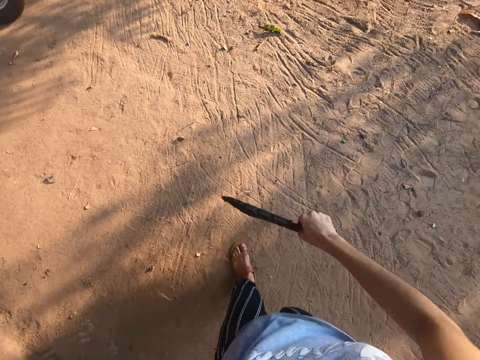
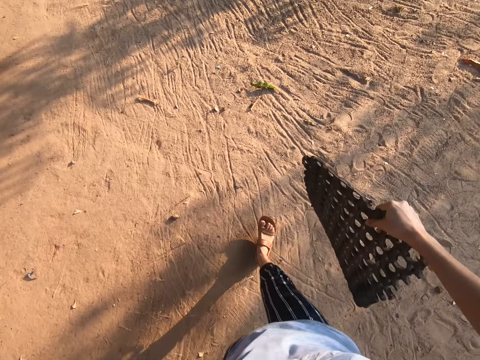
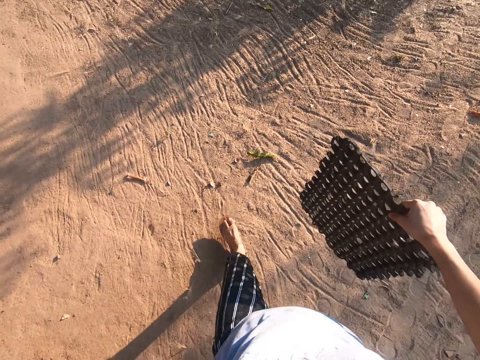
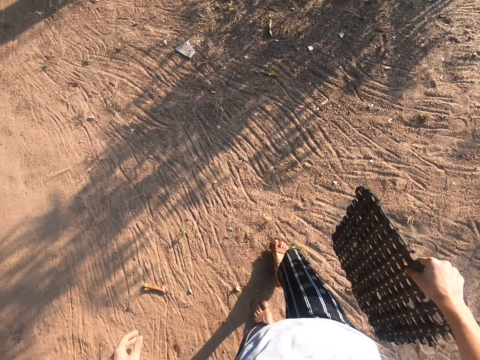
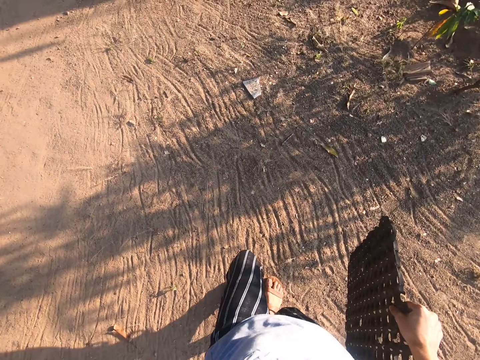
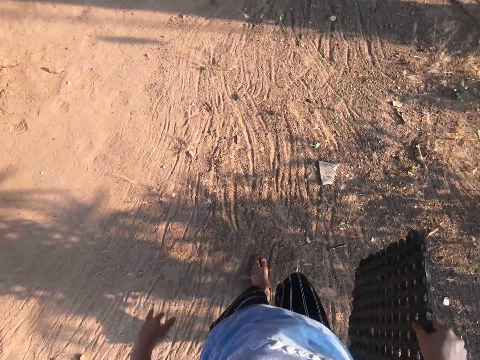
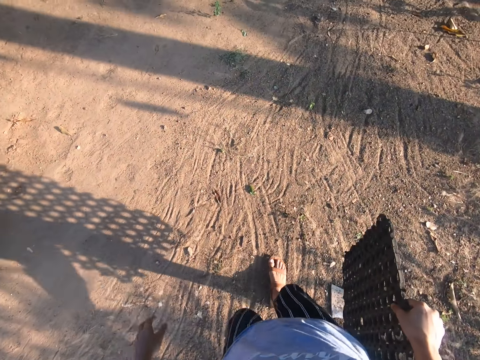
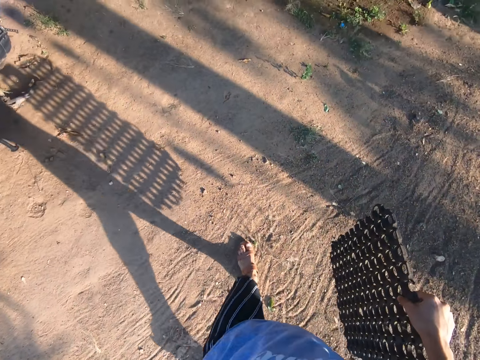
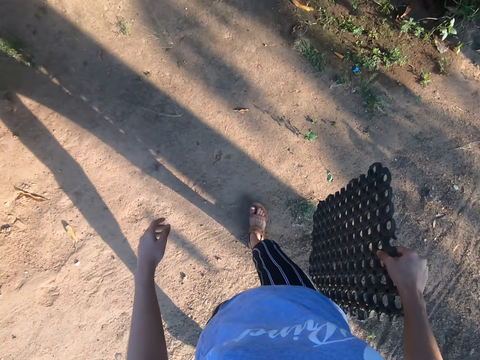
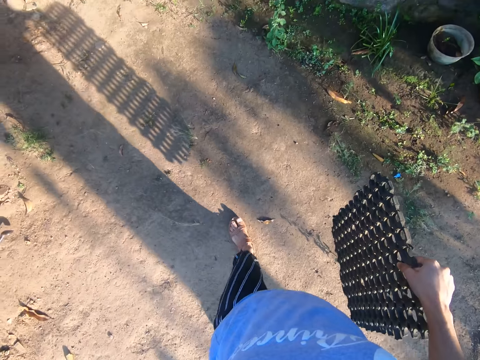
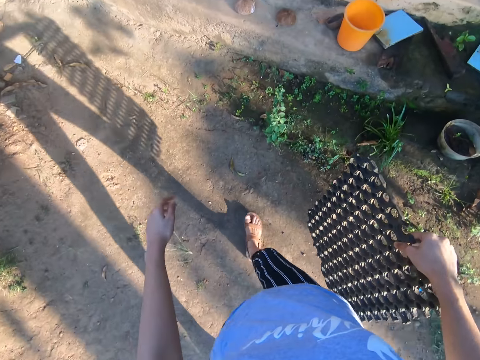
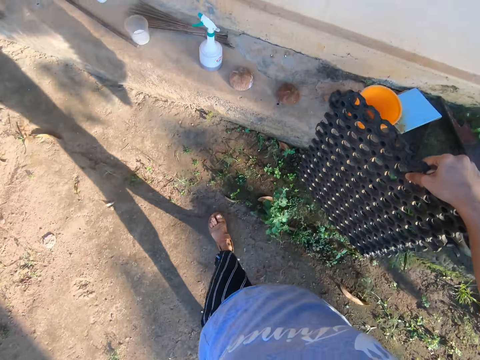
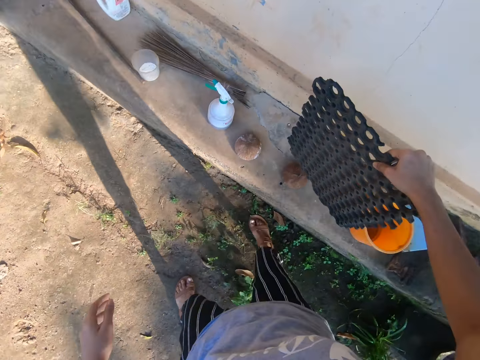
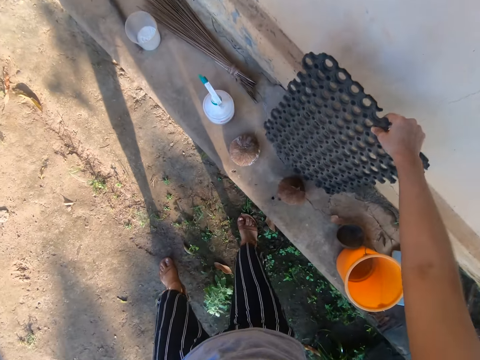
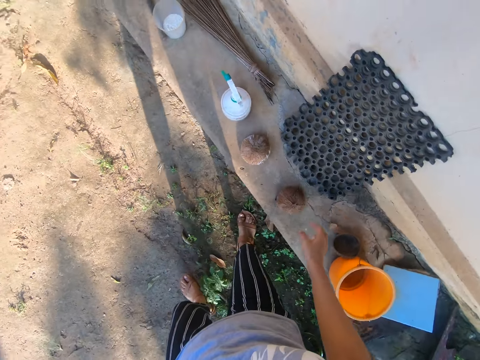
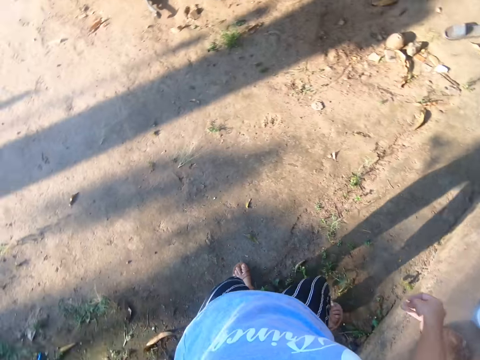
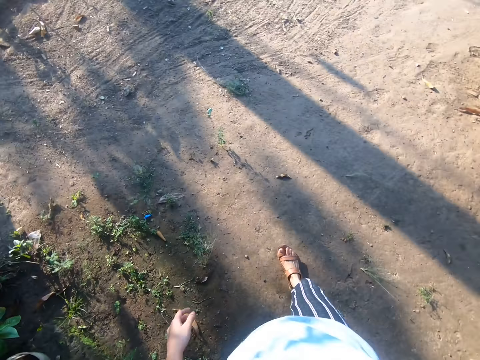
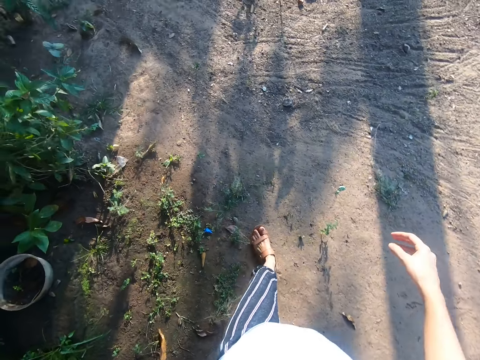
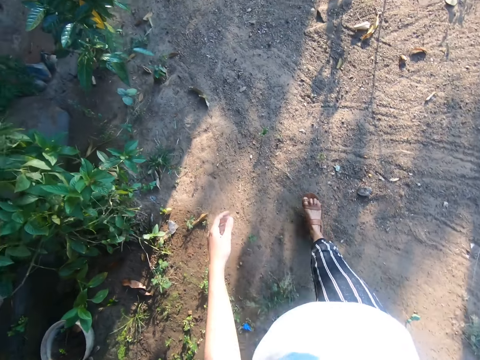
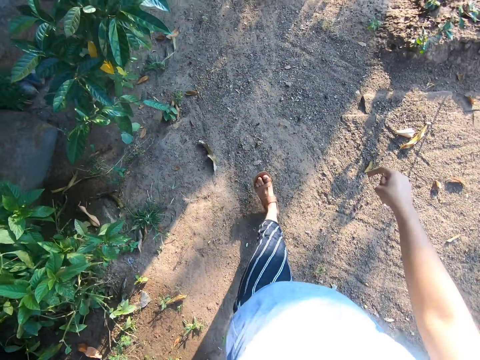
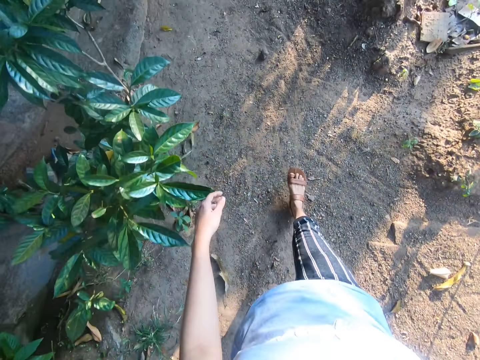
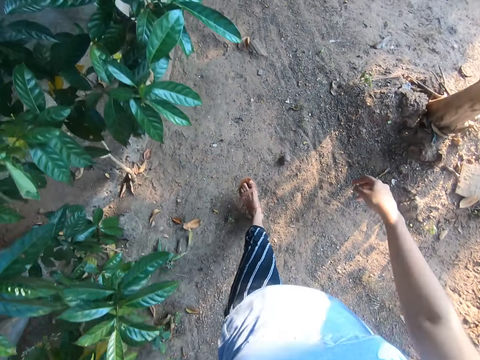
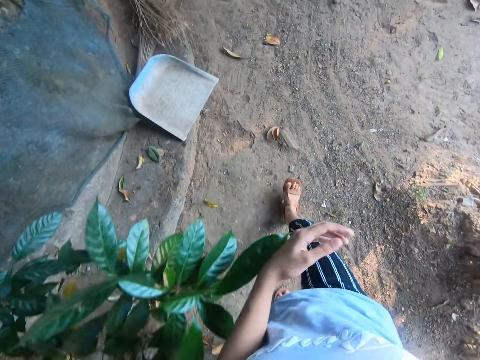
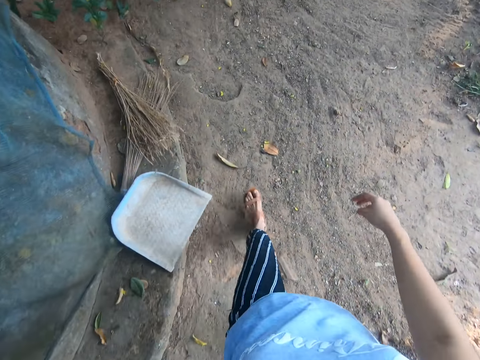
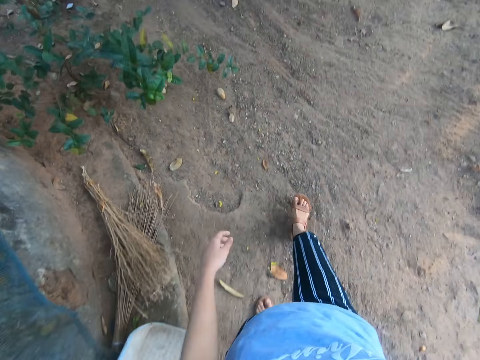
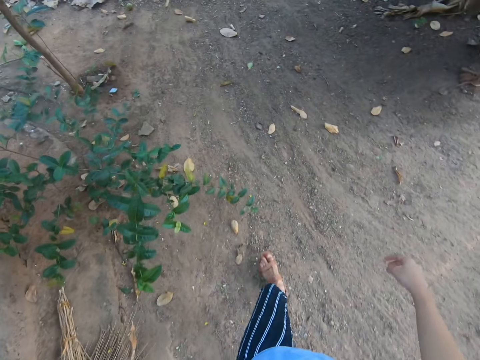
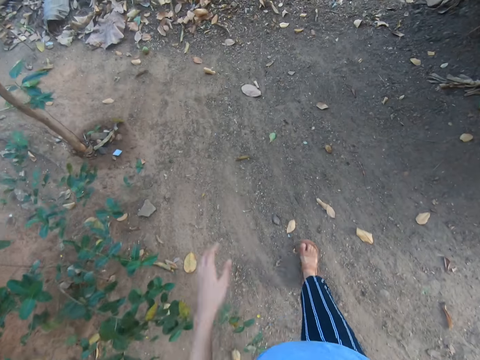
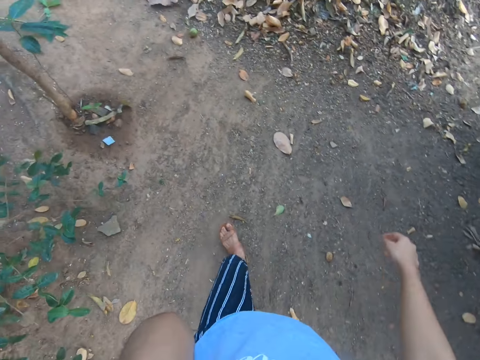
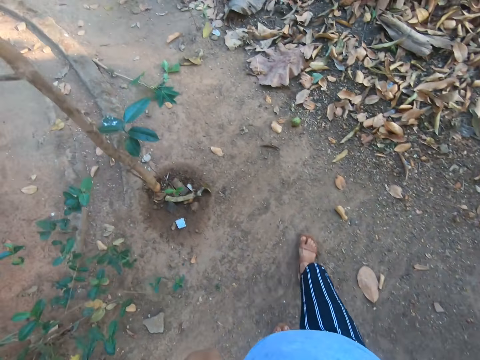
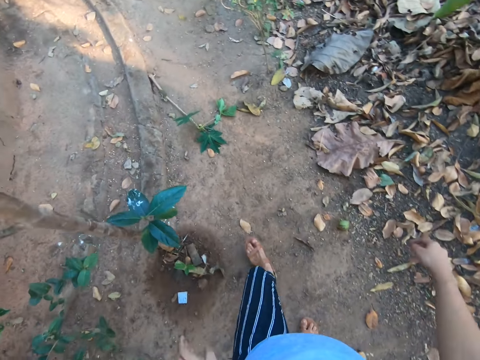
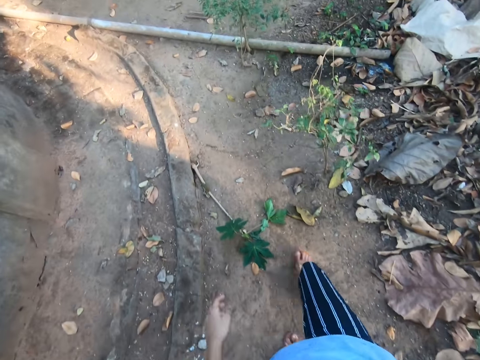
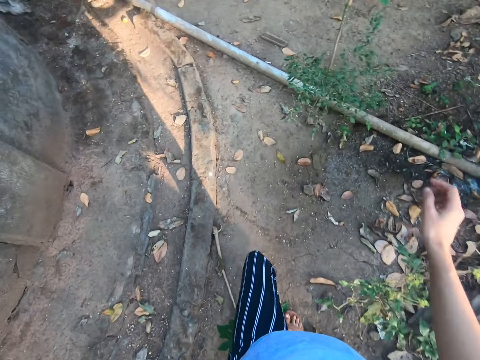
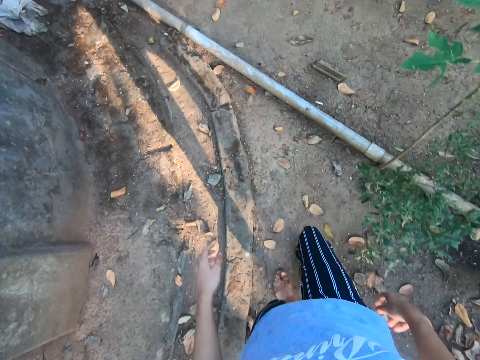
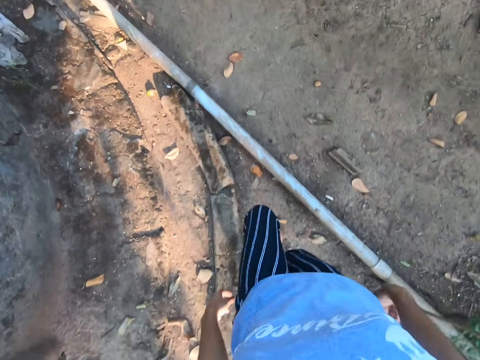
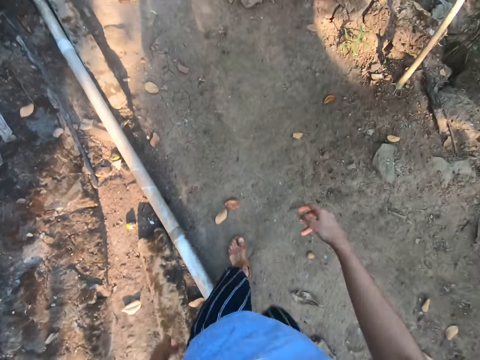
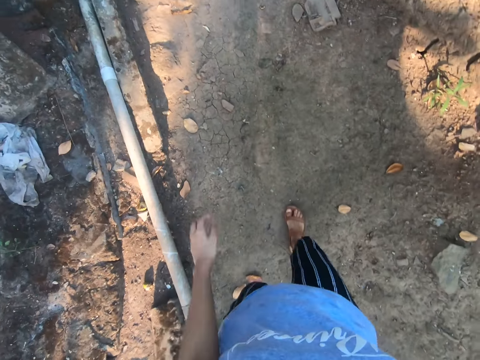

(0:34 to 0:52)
The camera wearer holds the mat. They walk on the compound. They place the doormat on the wall. They drop the mat down. They walk on the compound. They raise the left hand. They walk on the compound.

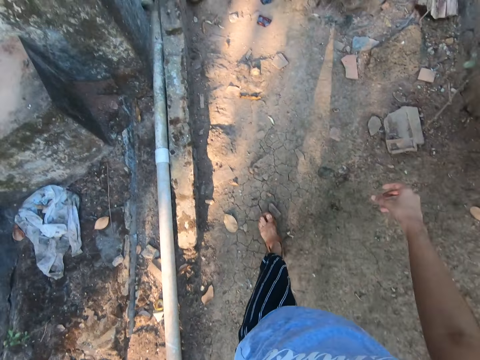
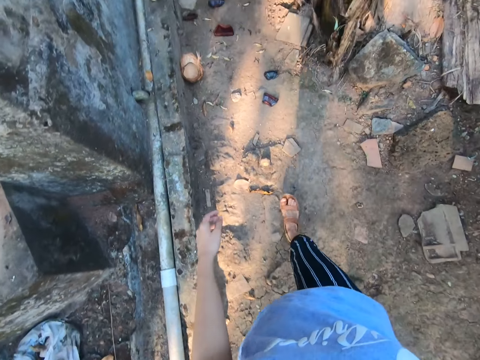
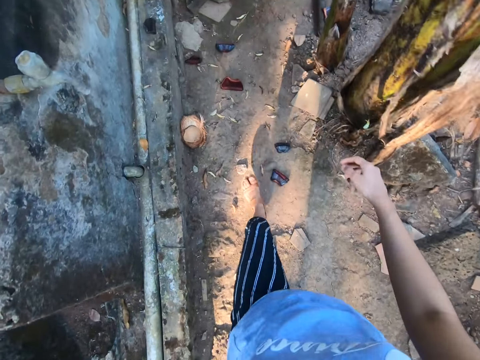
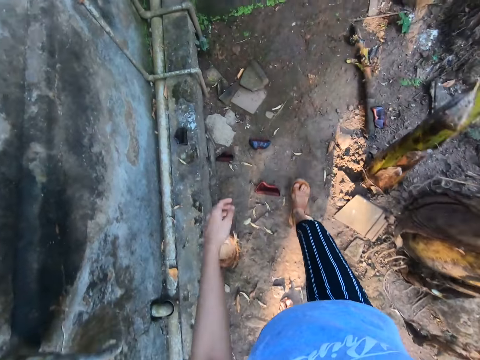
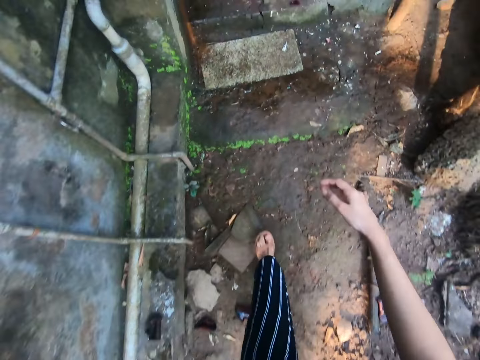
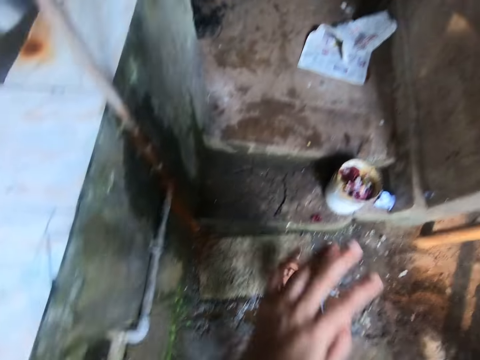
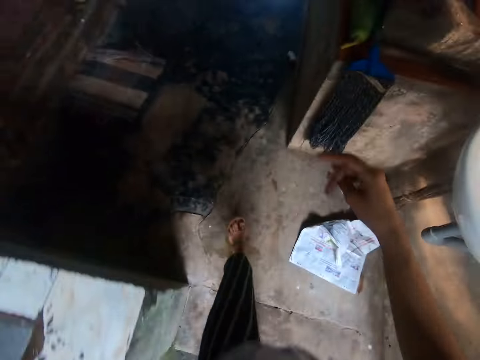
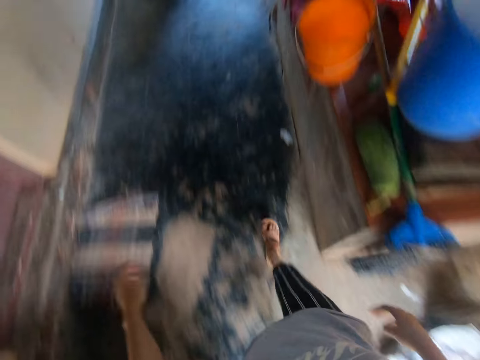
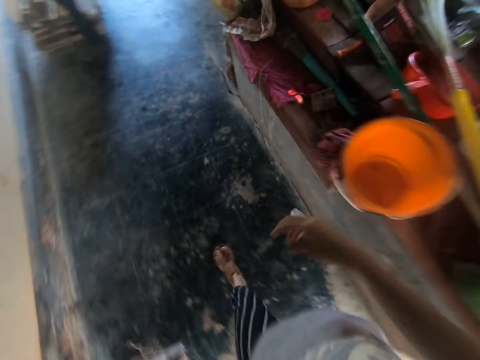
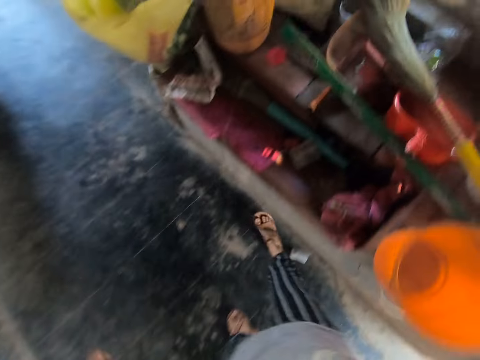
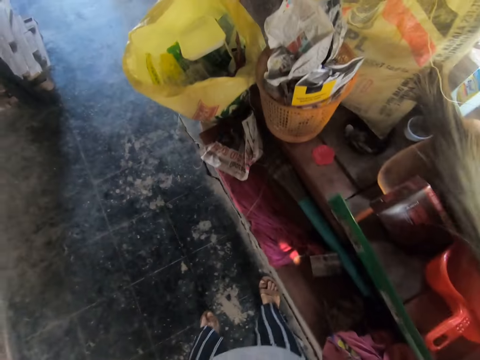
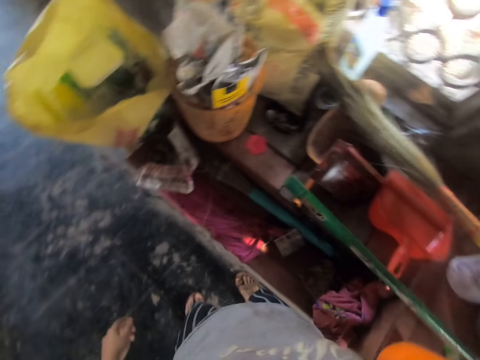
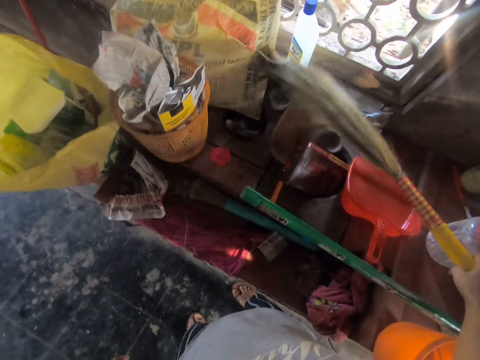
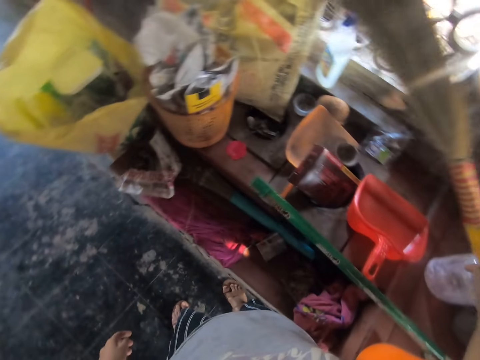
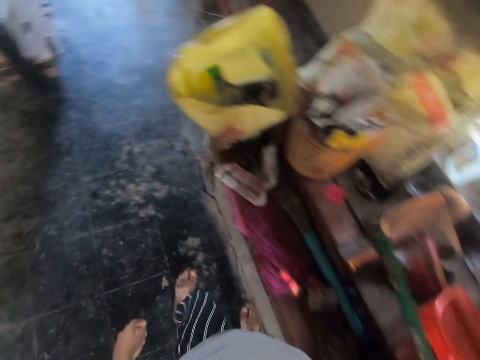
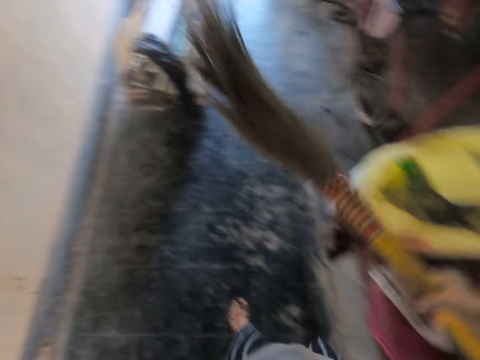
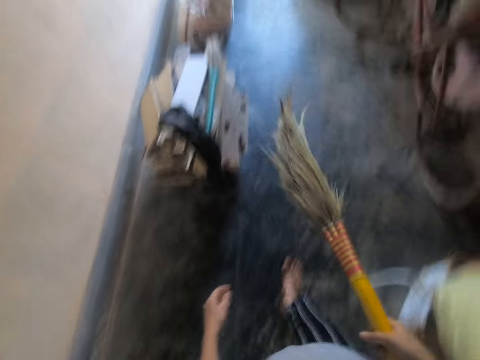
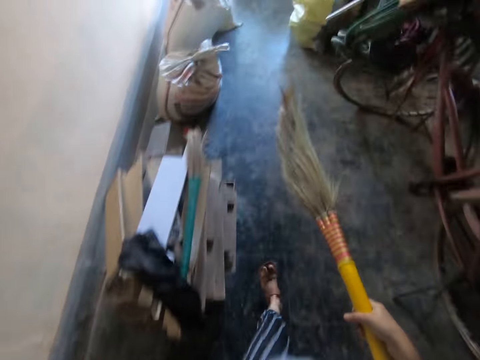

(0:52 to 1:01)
The camera wearer picks the broom from the table. They walk on the compound.
